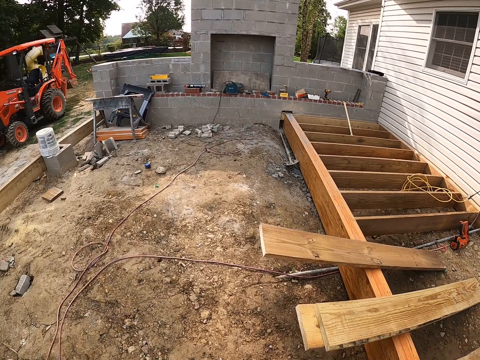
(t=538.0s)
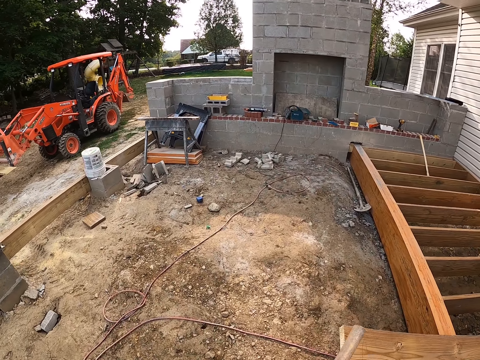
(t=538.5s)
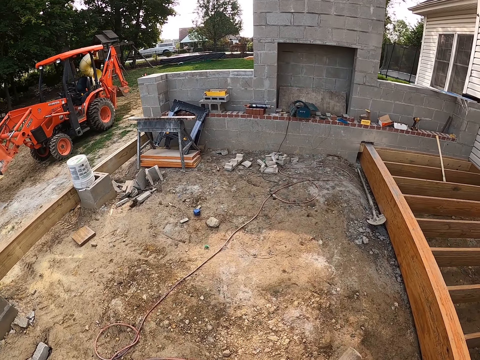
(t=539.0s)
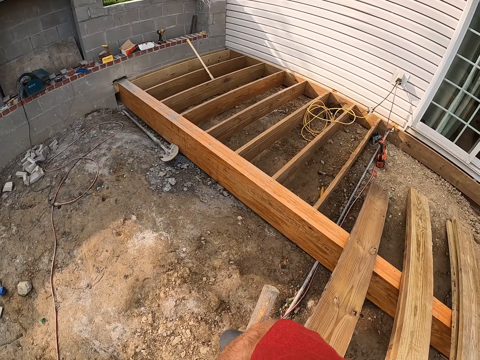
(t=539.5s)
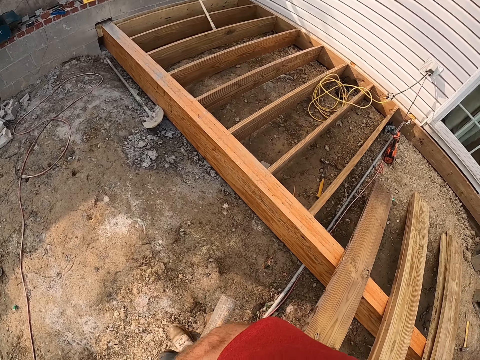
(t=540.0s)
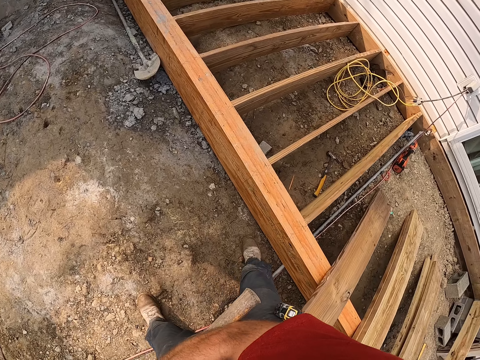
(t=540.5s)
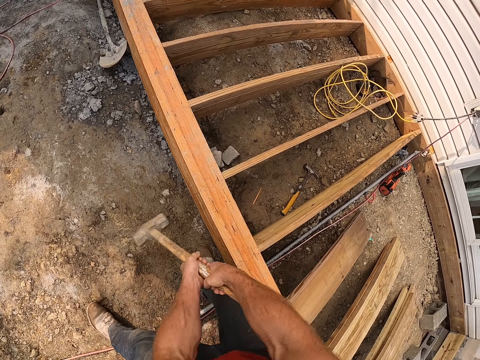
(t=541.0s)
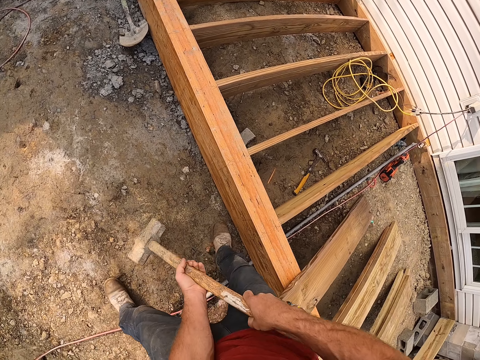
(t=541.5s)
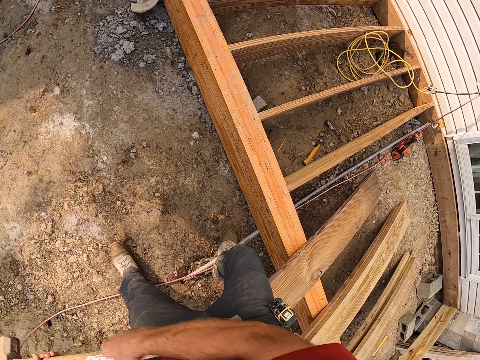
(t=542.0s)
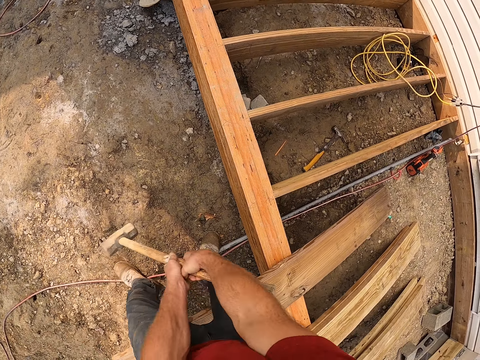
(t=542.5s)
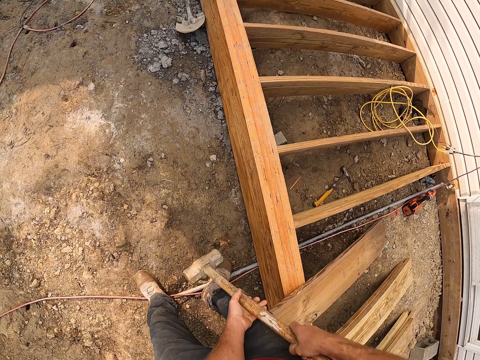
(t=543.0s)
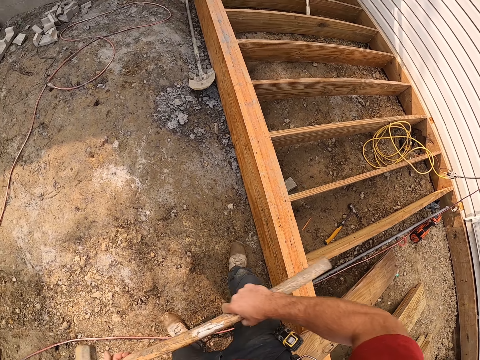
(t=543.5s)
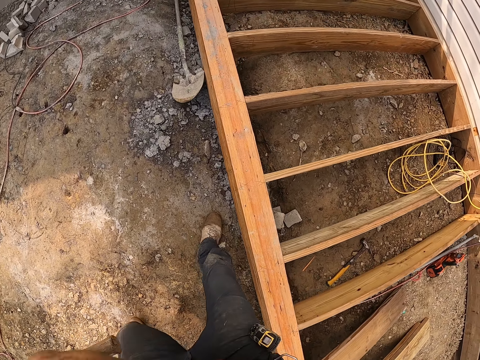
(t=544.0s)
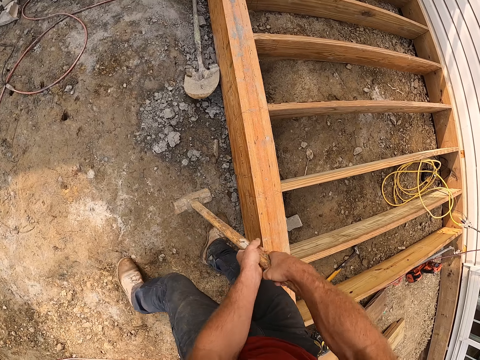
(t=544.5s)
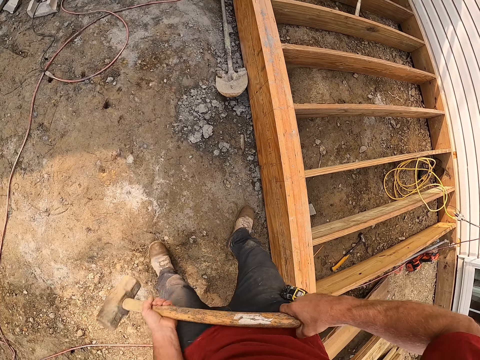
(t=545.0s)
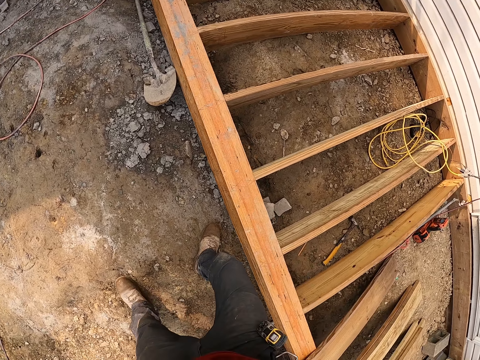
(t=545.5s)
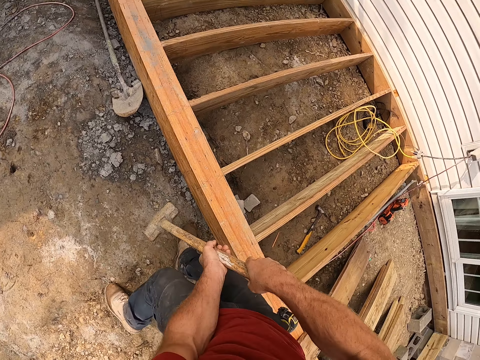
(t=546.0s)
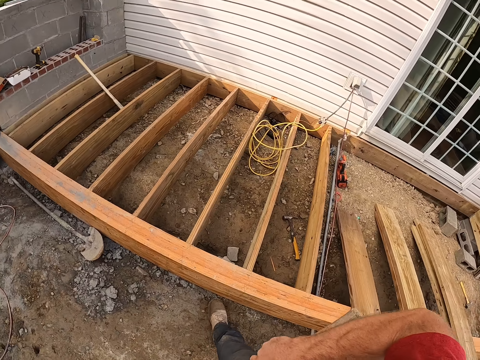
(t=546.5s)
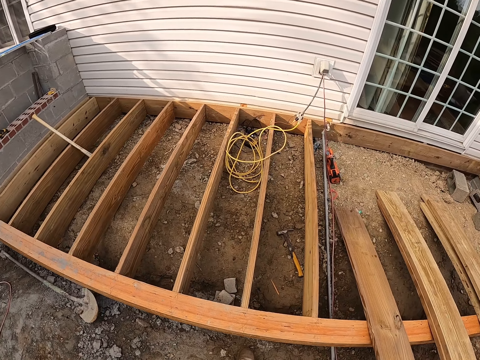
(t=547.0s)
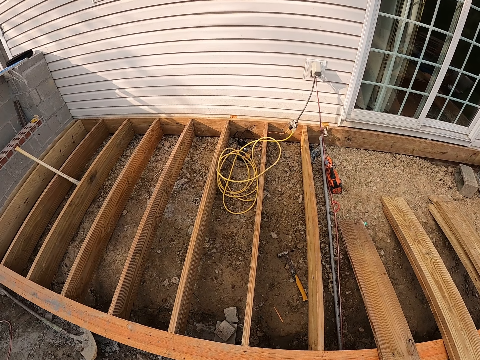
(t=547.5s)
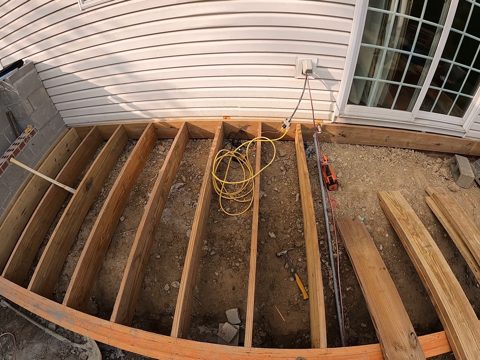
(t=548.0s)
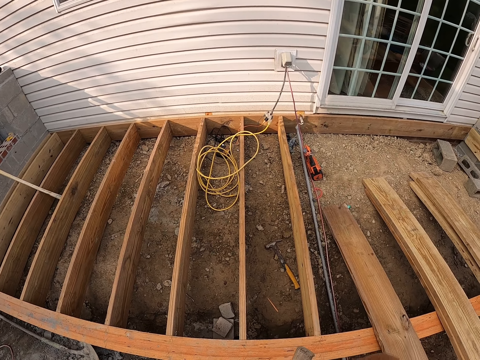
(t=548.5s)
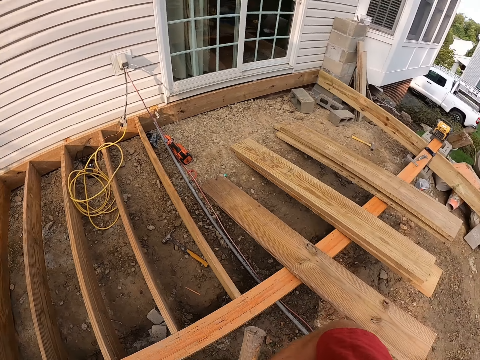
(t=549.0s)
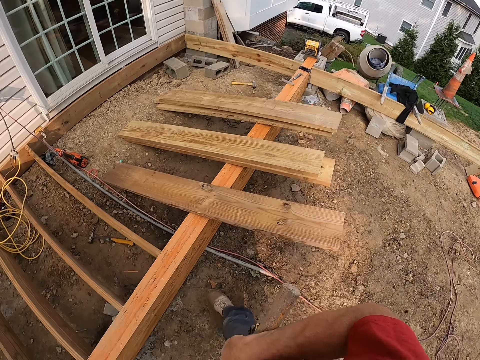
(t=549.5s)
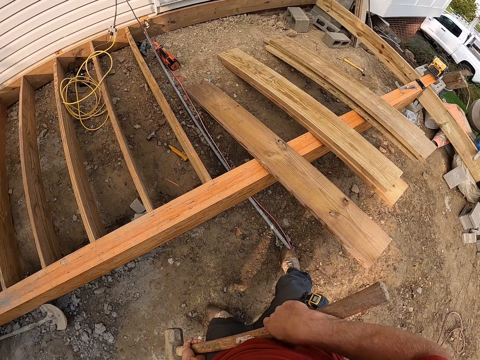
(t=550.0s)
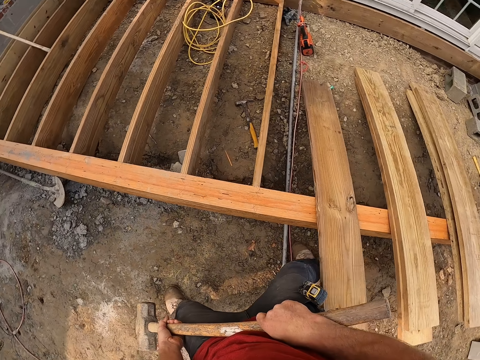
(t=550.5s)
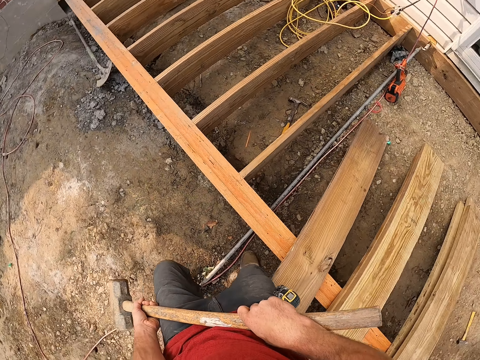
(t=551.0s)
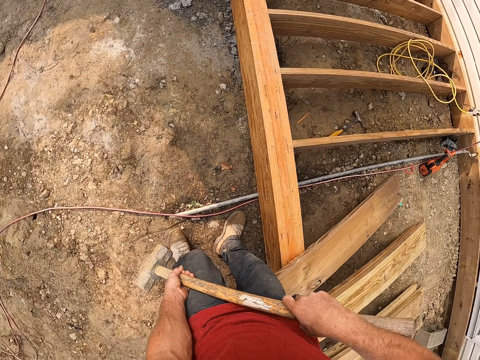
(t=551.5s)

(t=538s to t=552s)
The camera wearer walks a few steps. They hit the wood with the sledge hammer. They look around.

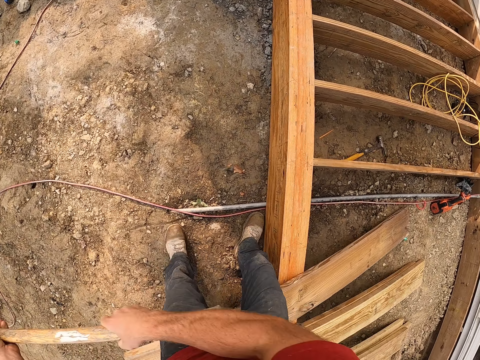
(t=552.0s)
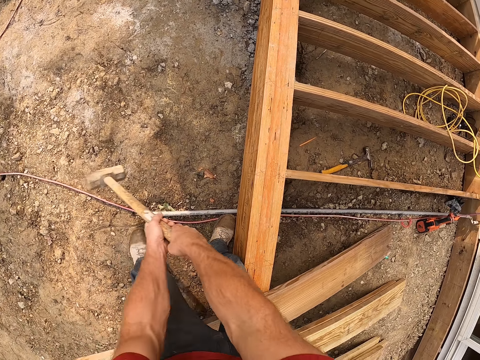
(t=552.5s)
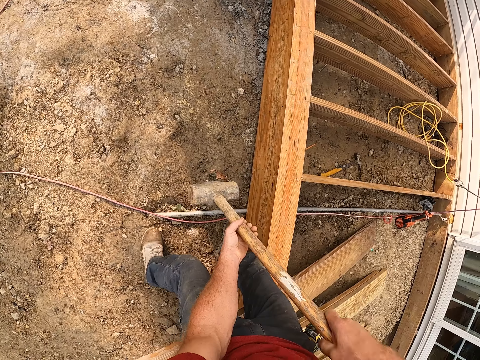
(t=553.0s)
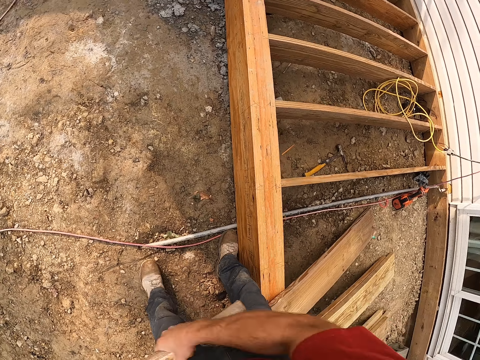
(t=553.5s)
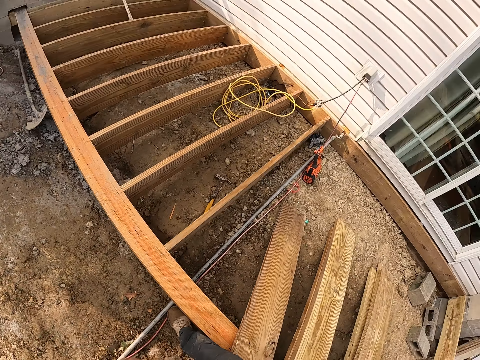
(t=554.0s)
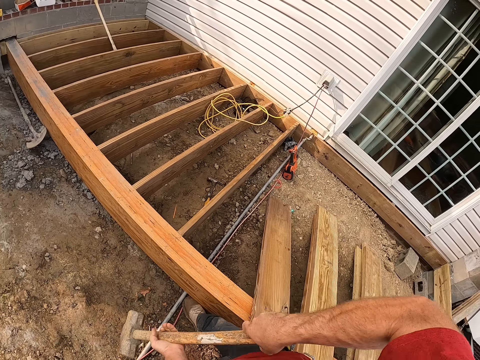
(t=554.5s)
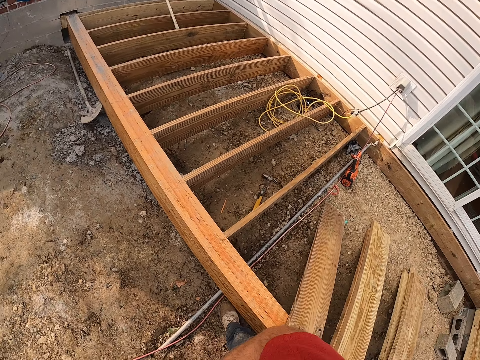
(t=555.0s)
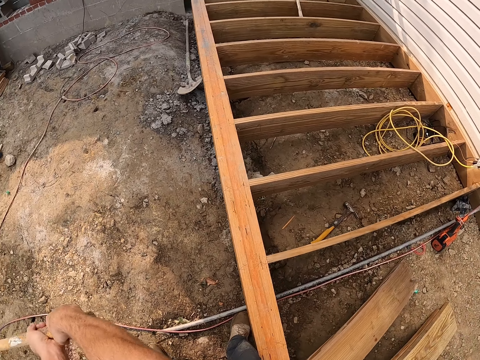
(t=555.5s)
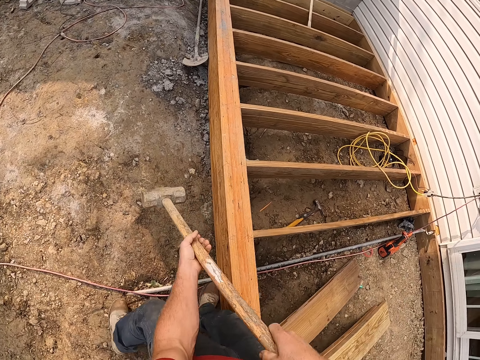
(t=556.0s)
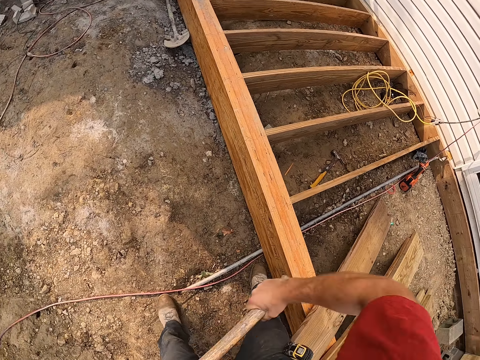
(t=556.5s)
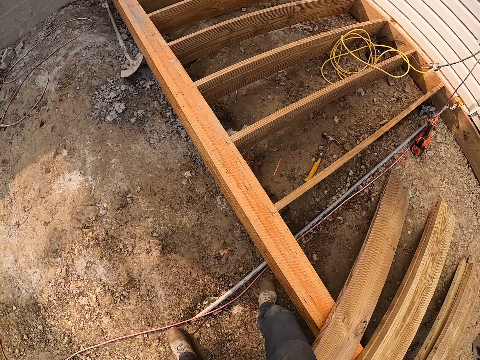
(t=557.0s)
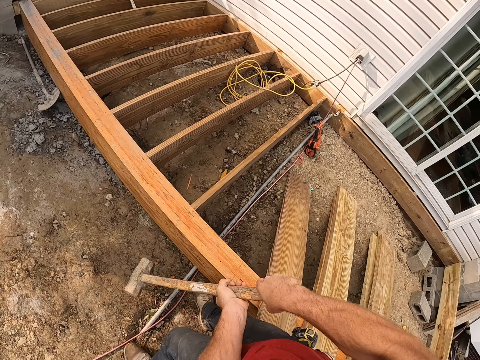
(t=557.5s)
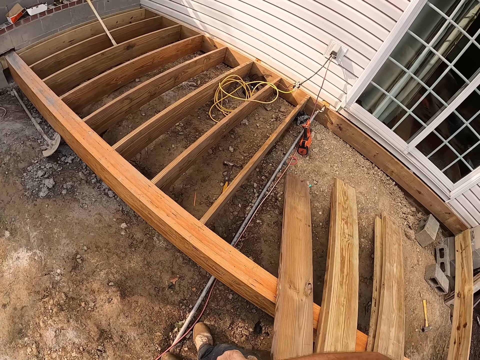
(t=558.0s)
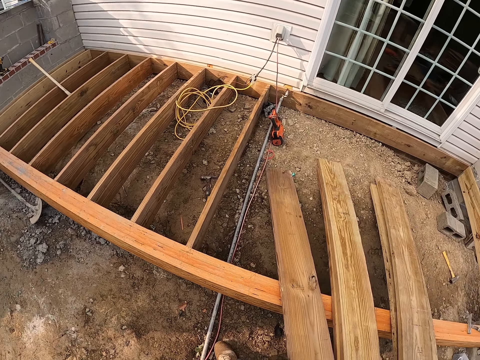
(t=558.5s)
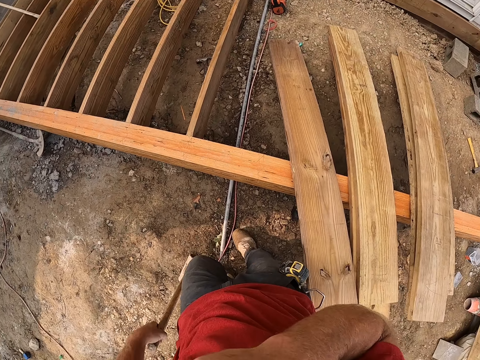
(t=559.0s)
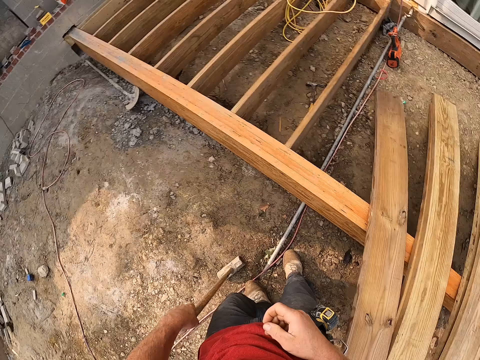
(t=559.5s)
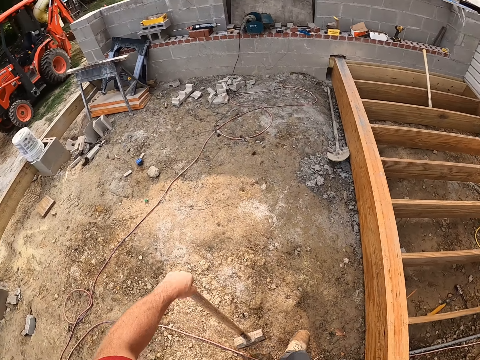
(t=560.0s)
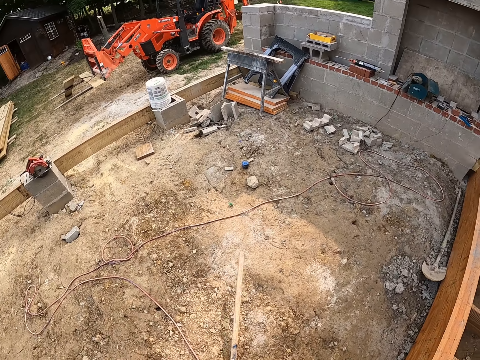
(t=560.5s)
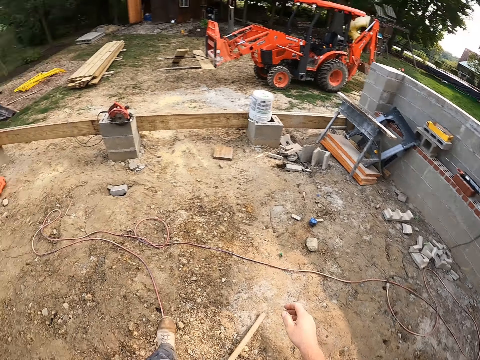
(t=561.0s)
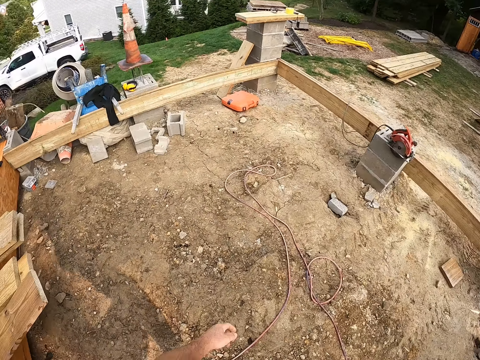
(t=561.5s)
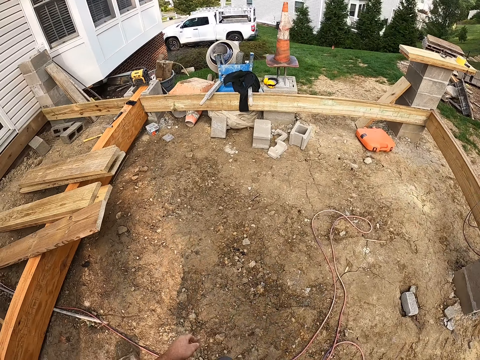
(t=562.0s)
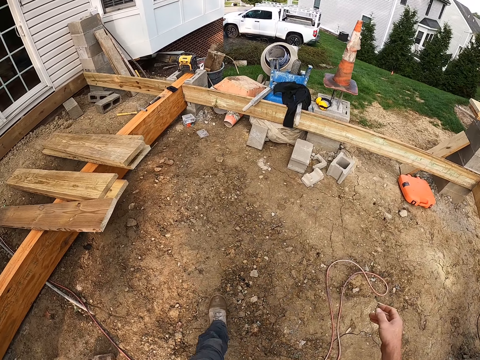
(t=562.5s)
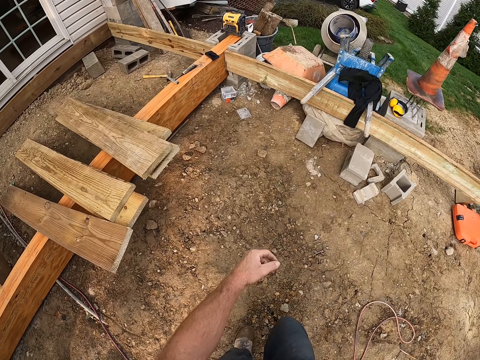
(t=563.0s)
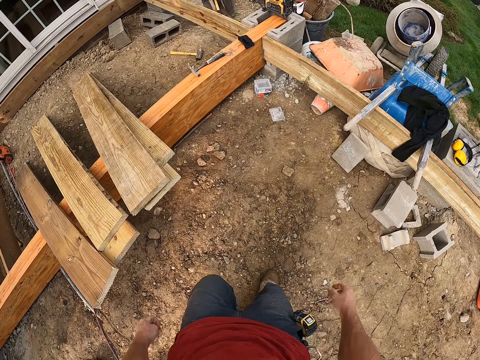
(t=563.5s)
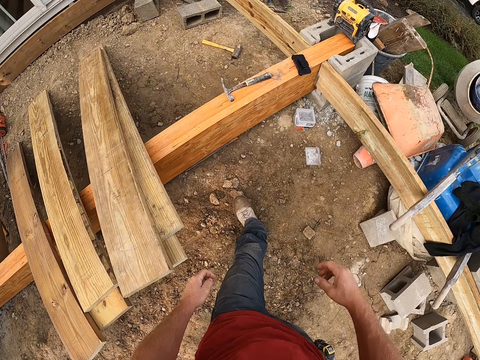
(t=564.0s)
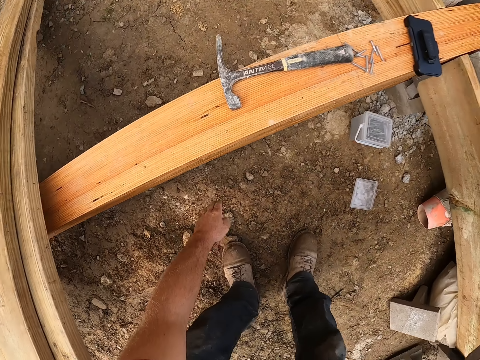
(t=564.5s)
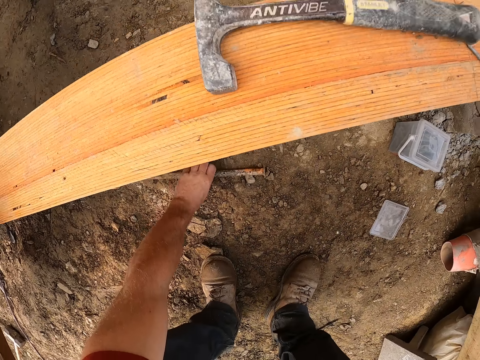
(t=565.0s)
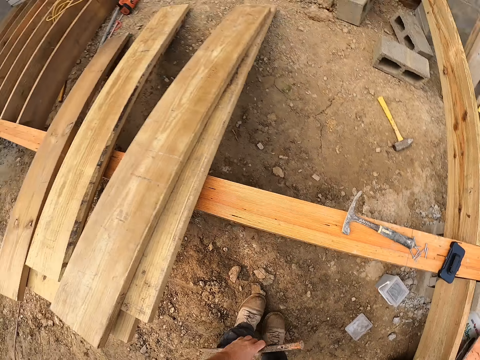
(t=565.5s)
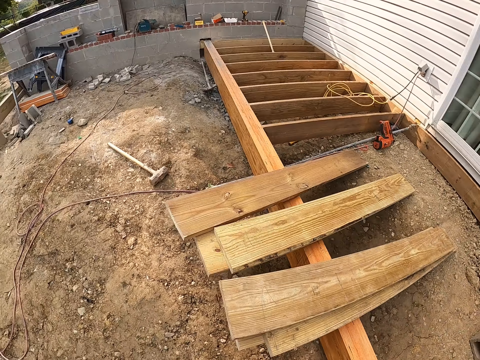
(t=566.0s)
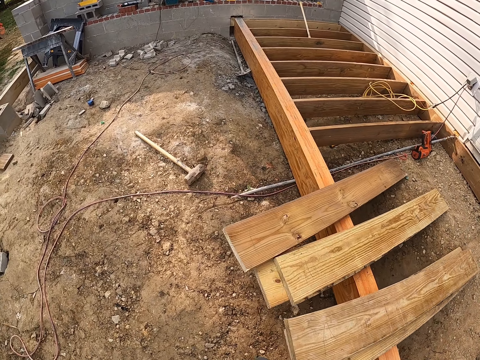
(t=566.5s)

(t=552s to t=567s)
The camera wearer hits the wood with the sledge hammer again. They look around. They drop the hammer on the ground. They walk. They pick up a chisel from the ground.
